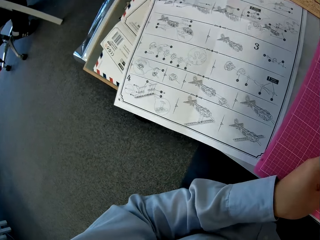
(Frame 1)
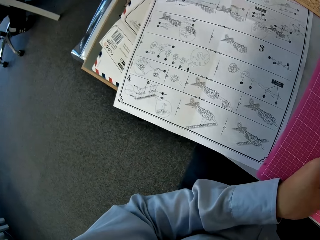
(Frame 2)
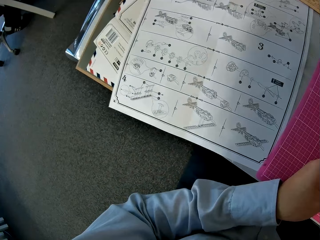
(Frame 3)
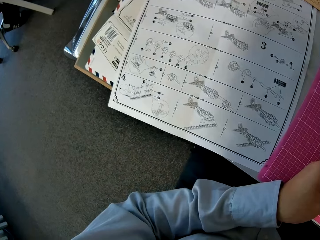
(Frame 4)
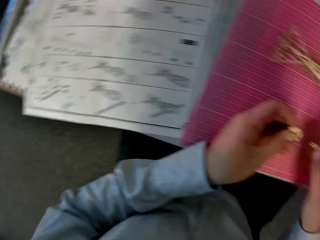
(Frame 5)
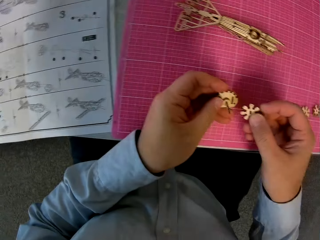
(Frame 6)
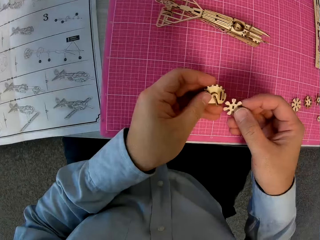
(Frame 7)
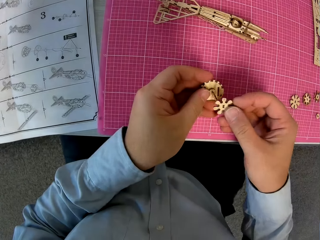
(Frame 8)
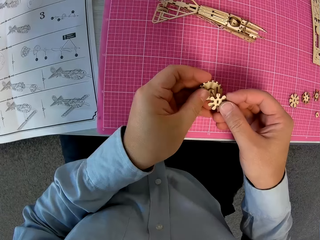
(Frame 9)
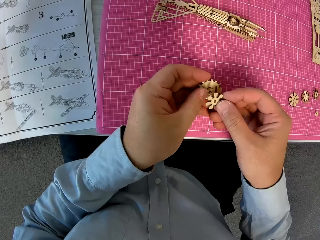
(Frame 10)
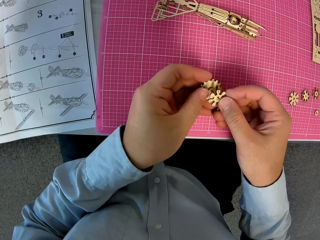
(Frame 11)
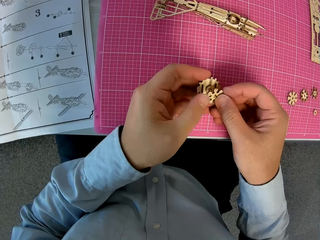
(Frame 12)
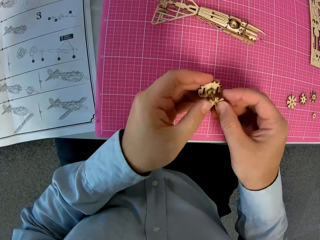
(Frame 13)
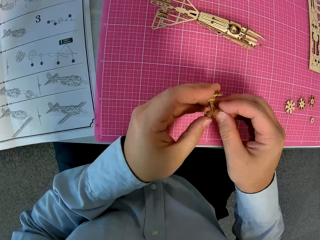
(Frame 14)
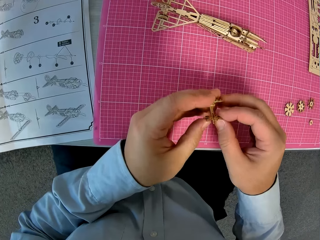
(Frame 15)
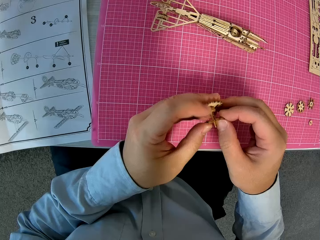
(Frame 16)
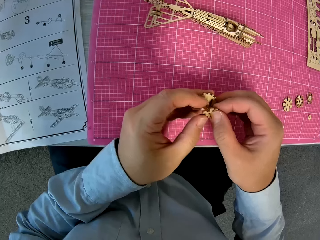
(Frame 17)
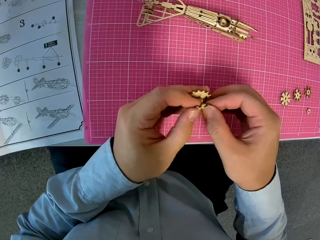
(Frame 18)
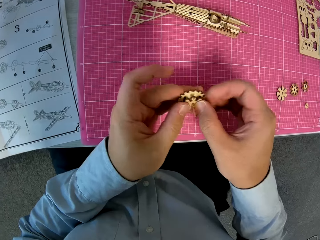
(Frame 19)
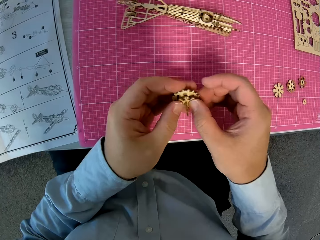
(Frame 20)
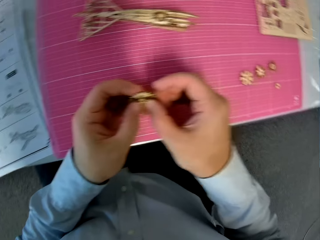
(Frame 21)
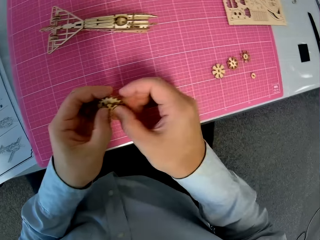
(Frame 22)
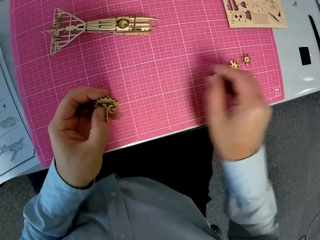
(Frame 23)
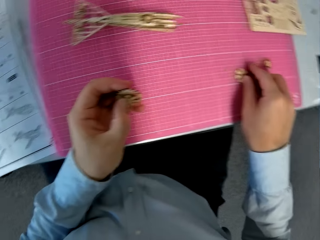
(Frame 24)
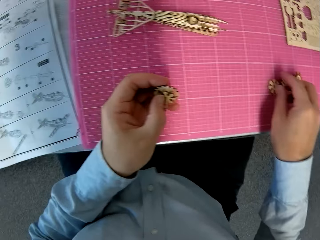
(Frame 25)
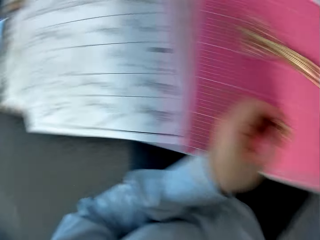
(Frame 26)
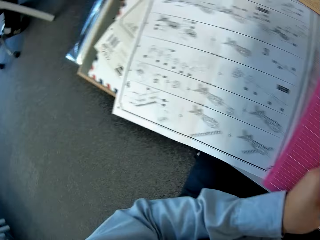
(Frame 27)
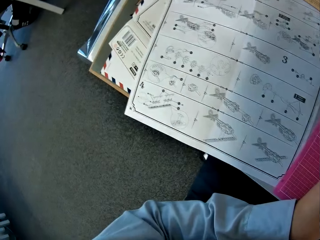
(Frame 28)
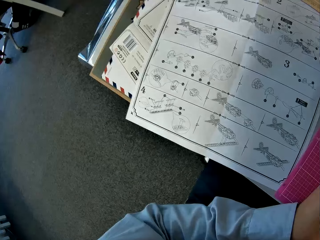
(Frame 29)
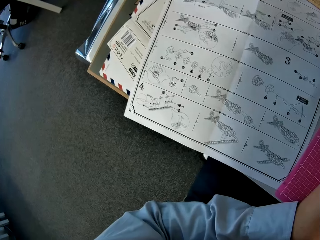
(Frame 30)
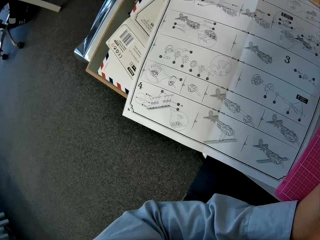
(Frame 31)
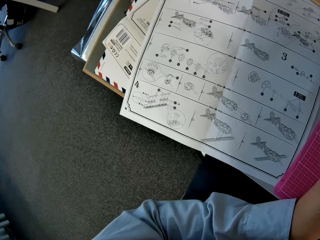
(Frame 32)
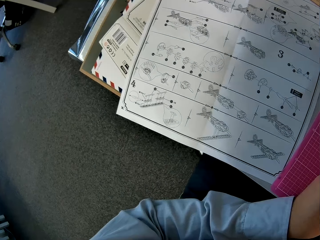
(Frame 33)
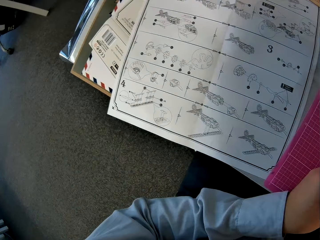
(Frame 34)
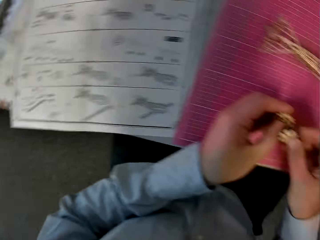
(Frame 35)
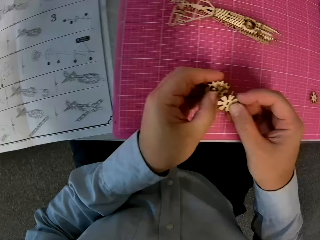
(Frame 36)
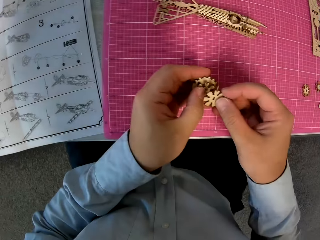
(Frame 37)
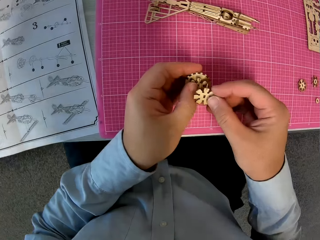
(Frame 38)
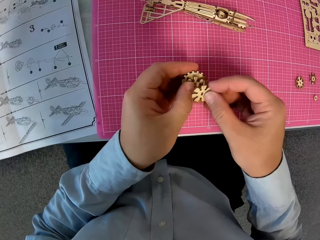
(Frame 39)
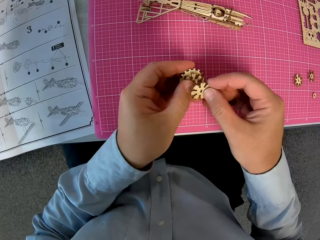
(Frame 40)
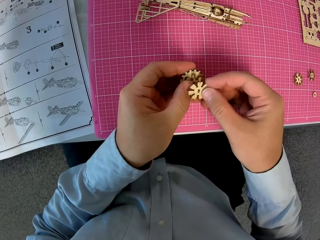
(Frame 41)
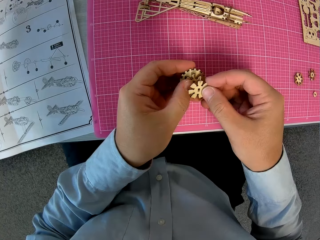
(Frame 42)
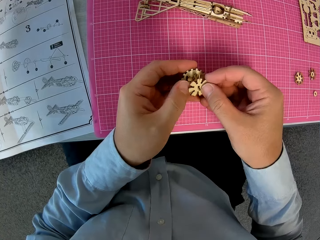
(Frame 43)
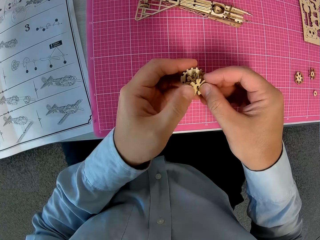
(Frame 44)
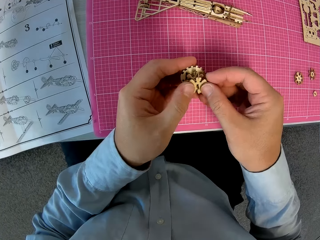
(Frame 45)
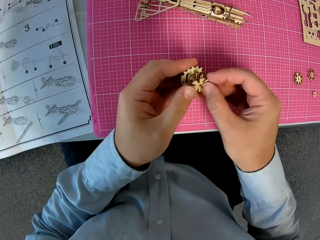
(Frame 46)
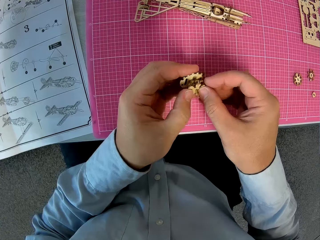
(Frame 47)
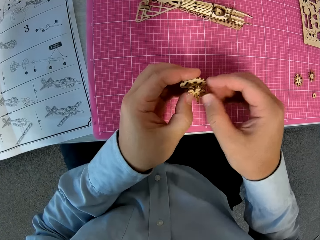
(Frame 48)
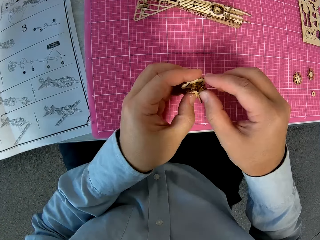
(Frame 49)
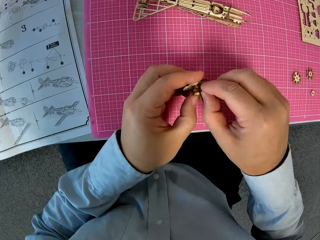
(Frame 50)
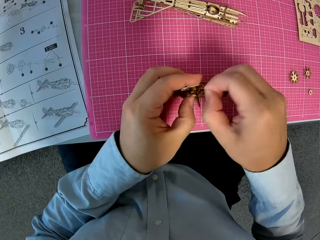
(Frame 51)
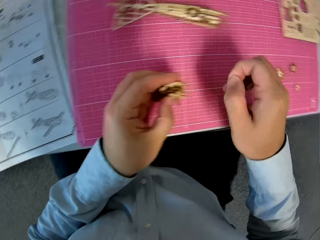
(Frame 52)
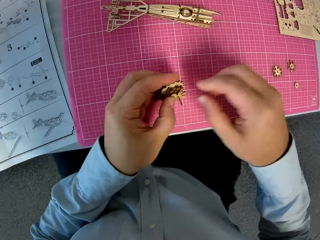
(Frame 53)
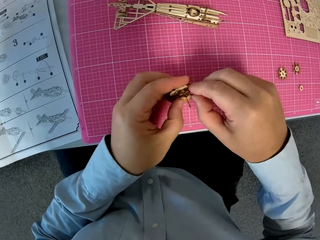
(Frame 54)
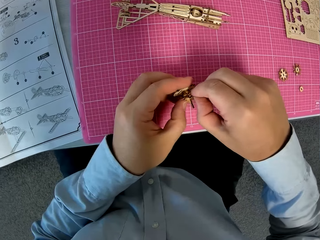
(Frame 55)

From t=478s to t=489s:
The camera wearer attaches the wooden piece to the attached wooden pieces. They pick up a wooden piece from the cutting sheet. They turn around. They look at the instructions booklet closely. They turn around. They attach the wooden piece to the attached wooden pieces. They remove a wood strand from the attached wooden pieces.

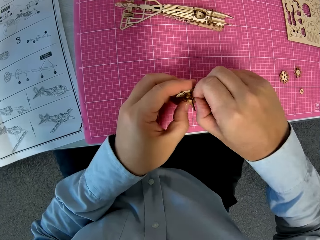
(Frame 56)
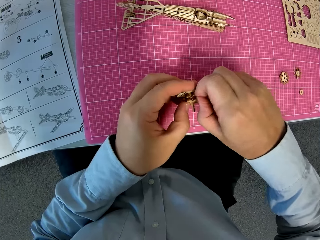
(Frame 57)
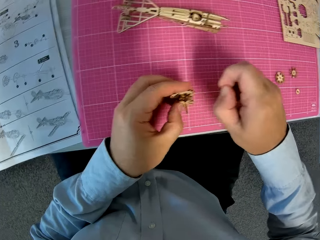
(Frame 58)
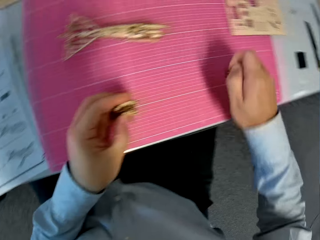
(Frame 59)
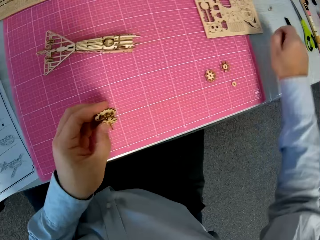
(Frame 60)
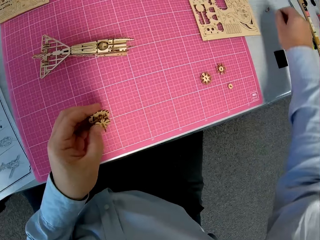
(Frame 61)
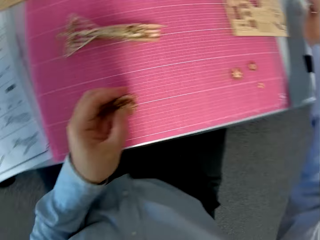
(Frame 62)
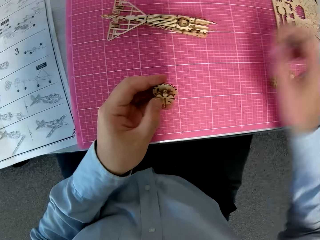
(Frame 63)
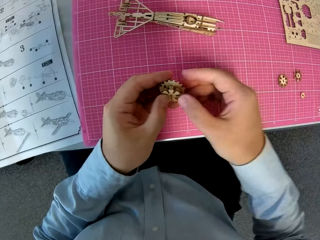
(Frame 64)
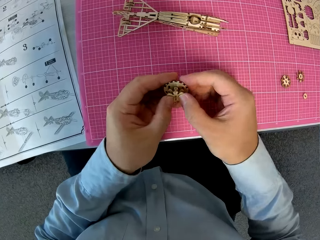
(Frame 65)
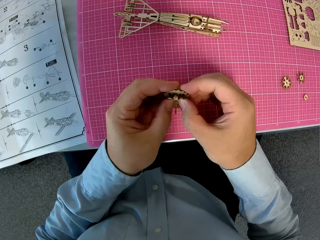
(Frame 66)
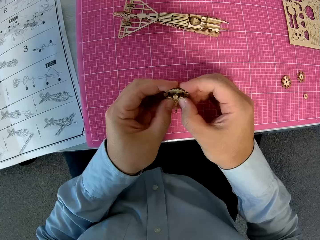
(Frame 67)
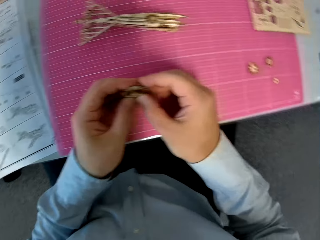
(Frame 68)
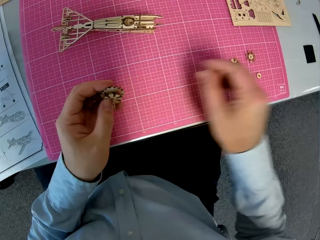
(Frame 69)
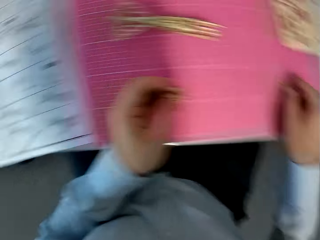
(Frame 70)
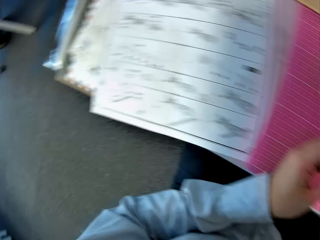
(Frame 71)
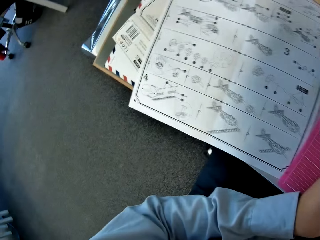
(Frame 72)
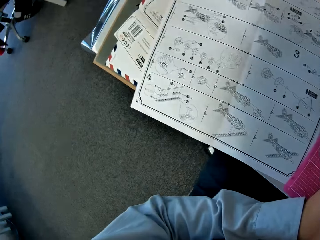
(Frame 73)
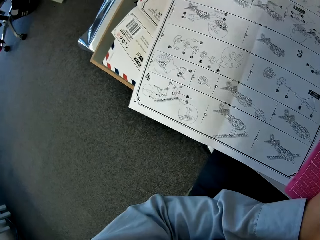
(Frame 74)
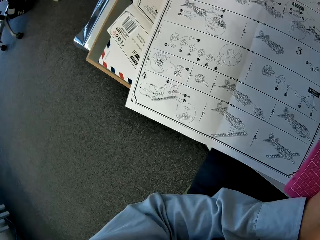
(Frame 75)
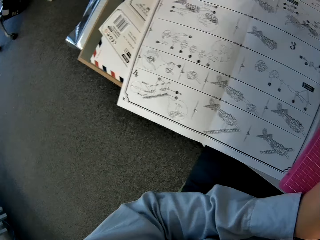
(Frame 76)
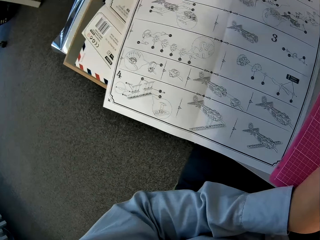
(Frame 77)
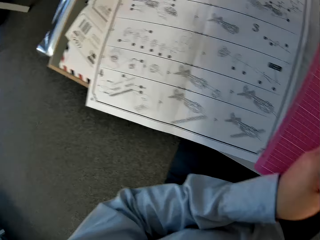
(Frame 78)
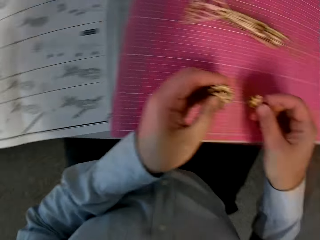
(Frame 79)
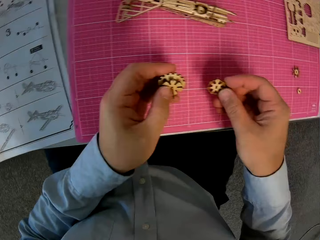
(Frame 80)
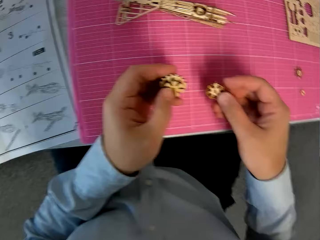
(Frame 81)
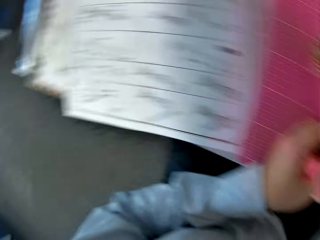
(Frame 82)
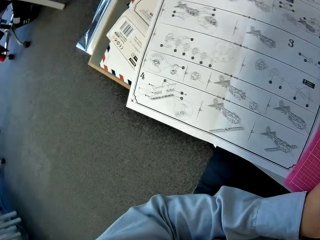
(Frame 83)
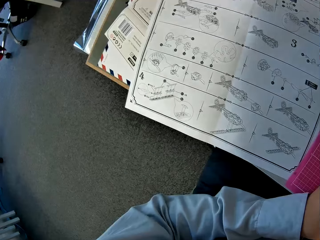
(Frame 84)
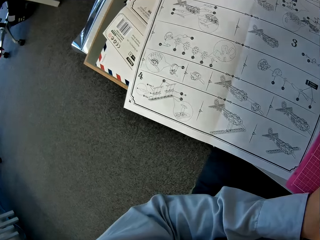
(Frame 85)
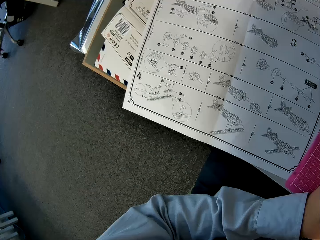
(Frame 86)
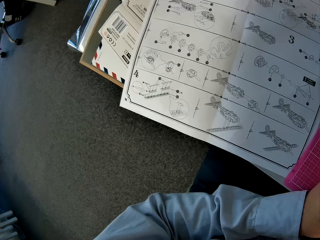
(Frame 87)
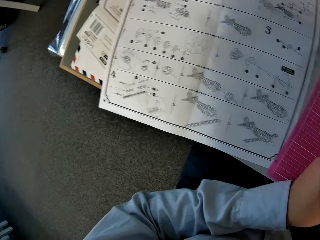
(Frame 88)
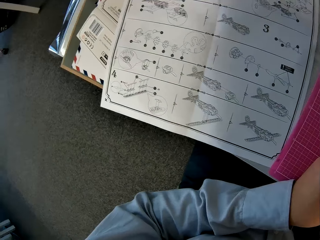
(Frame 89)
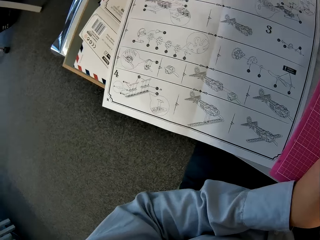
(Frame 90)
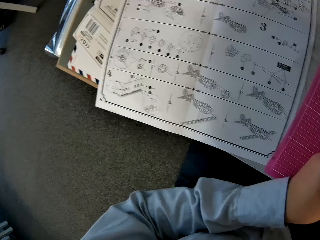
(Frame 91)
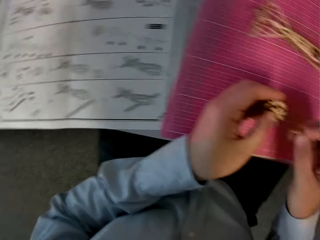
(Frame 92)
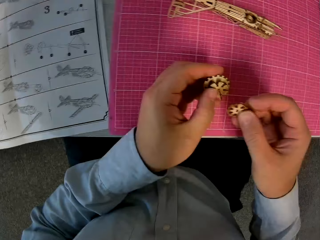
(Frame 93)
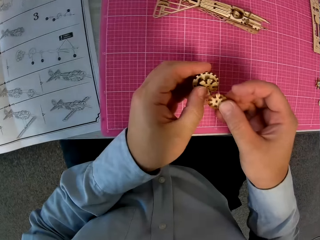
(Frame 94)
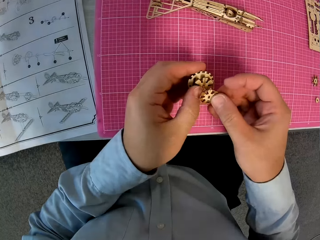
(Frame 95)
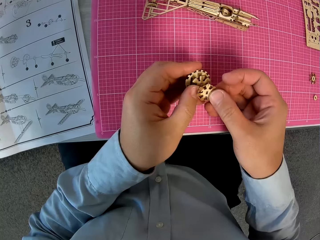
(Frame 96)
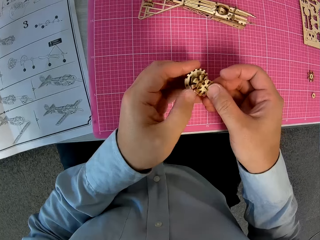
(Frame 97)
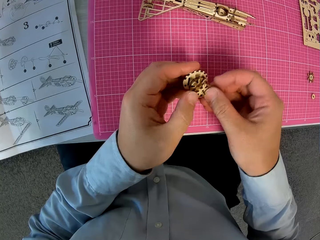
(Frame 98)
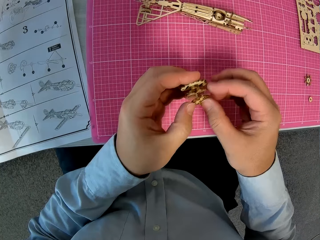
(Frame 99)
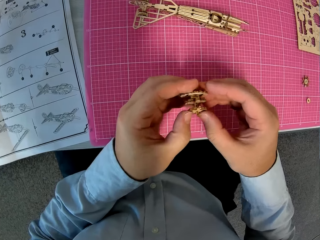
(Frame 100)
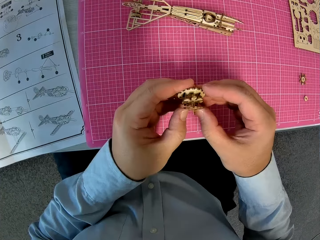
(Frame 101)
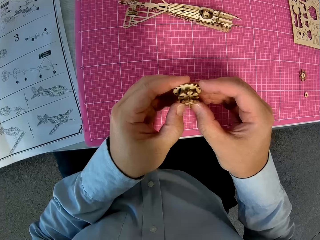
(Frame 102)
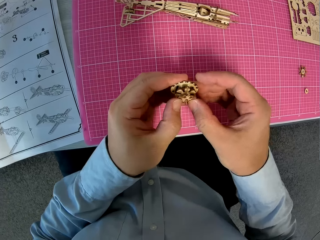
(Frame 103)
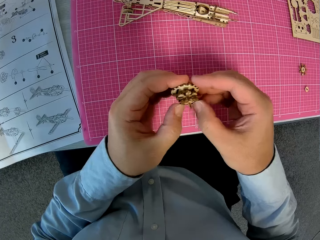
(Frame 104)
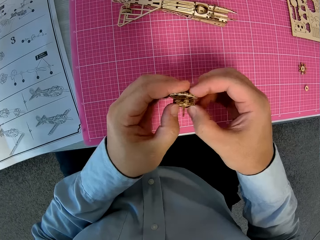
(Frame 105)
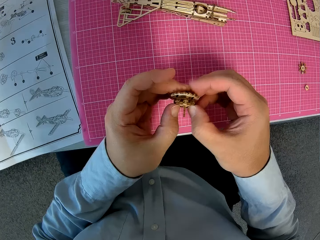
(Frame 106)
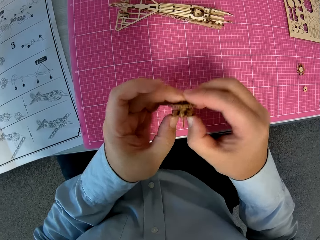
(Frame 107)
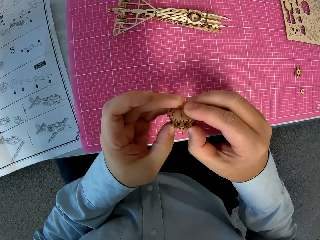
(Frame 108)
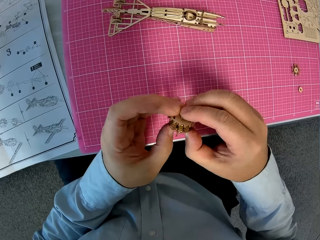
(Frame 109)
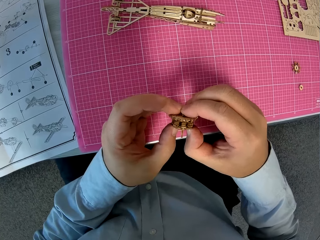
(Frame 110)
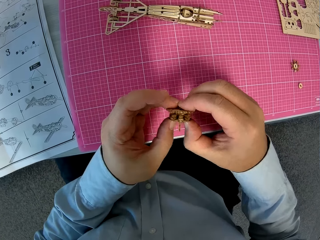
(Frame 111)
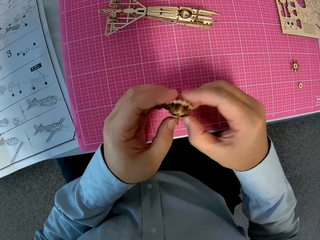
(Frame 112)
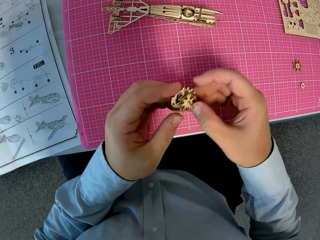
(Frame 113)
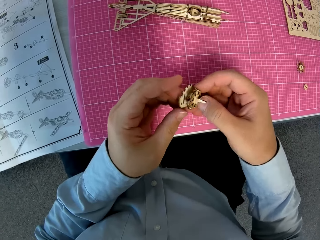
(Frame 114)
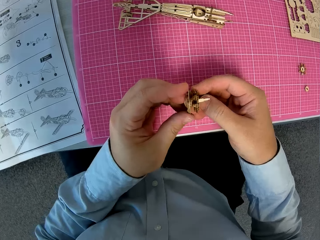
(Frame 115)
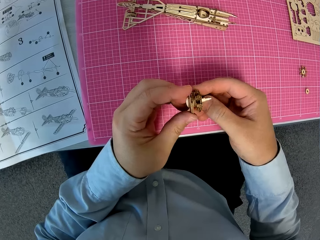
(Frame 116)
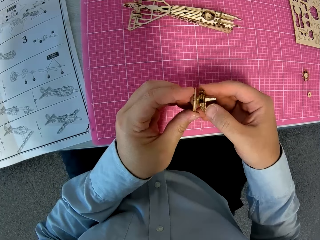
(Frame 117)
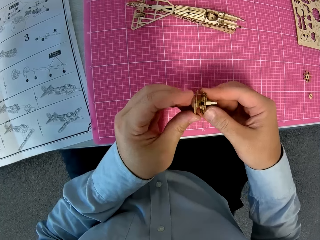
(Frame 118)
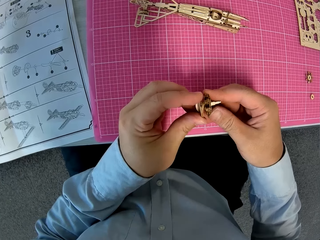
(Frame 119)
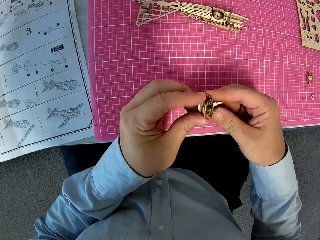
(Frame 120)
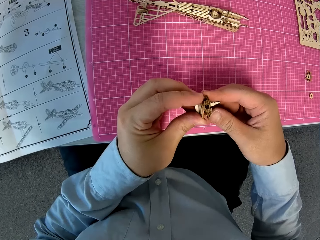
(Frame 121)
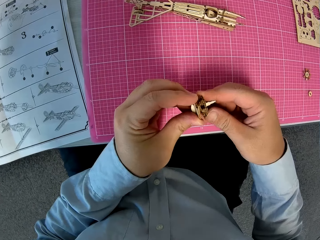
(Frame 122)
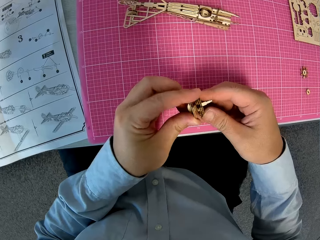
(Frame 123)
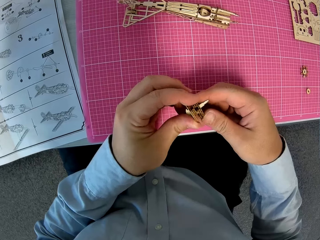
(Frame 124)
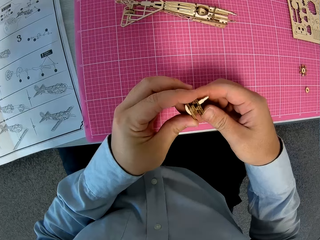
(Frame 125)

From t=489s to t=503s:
The camera wearer drops the wood strand at his right on the table. He adjusts the attached wooden pieces in his hands. He picks up a wooden piece from the cutting sheet. He turns around. He looks at the instructions booklet closely. He turns around. He looks at something. He turns around. He looks at the instructions booklet closely. He turns around. He attaches the wooden piece to the attached wooden pieces. He adjusts the attached wooden pieces.
